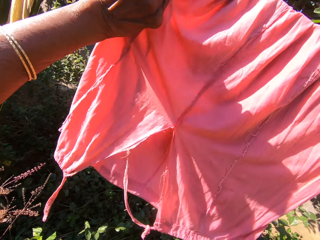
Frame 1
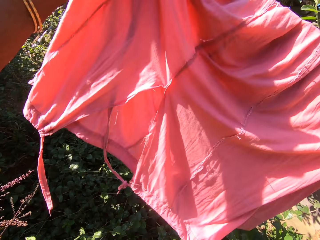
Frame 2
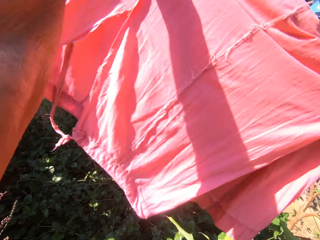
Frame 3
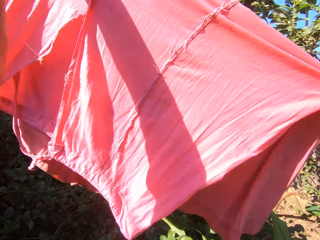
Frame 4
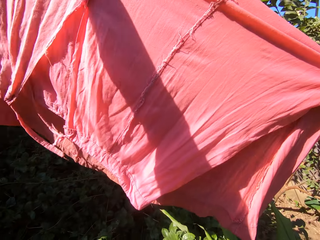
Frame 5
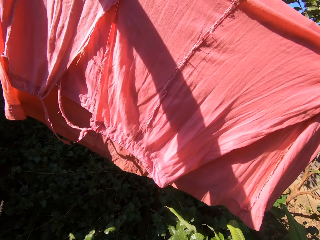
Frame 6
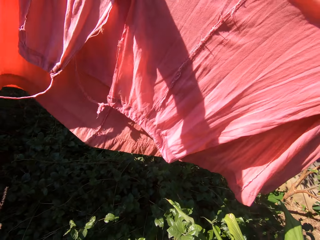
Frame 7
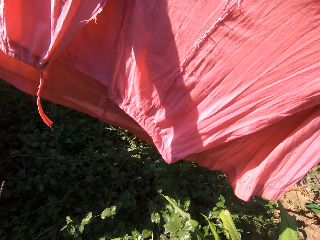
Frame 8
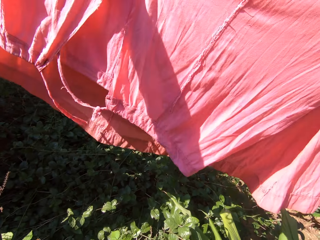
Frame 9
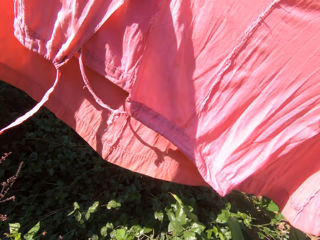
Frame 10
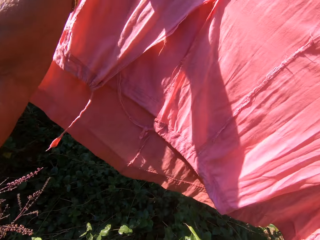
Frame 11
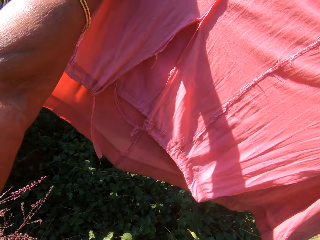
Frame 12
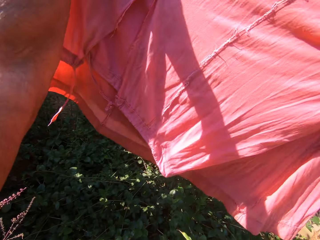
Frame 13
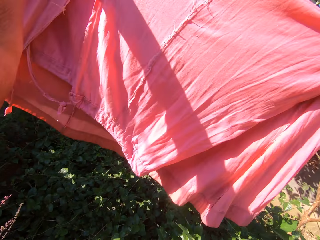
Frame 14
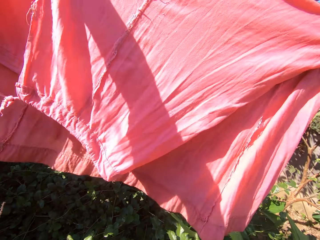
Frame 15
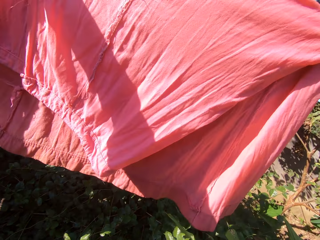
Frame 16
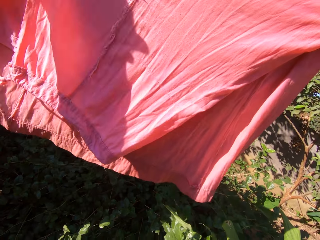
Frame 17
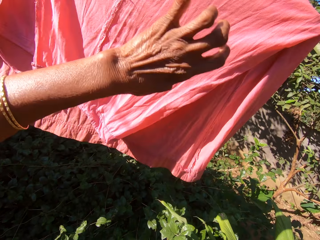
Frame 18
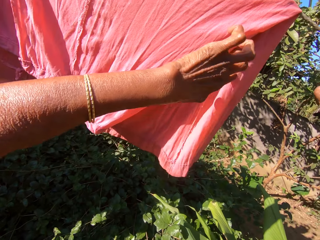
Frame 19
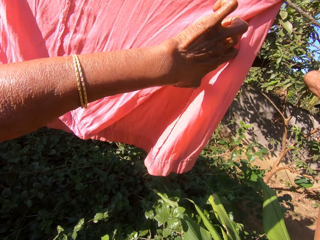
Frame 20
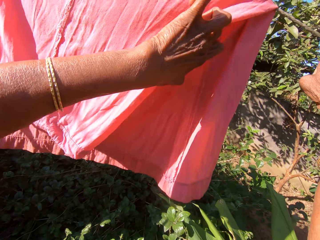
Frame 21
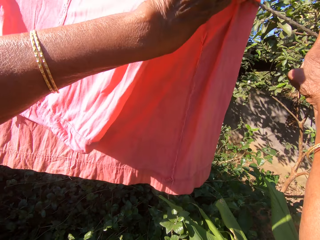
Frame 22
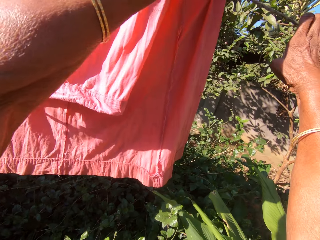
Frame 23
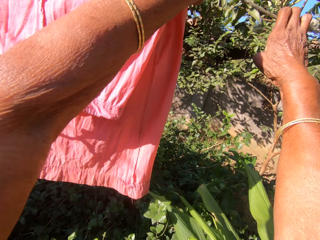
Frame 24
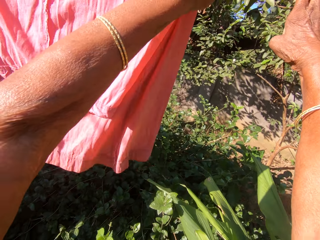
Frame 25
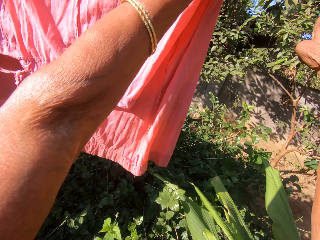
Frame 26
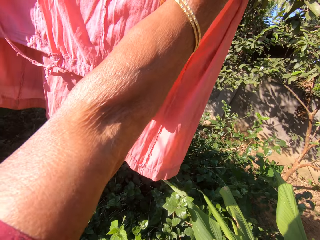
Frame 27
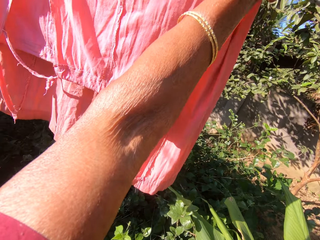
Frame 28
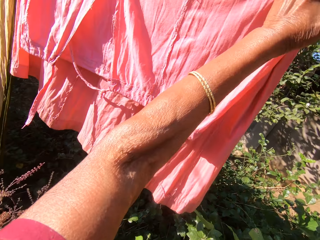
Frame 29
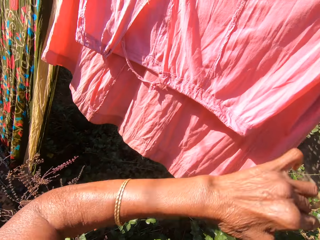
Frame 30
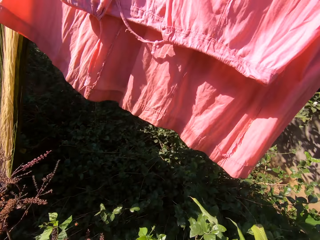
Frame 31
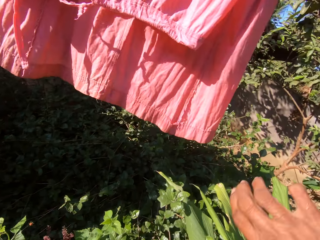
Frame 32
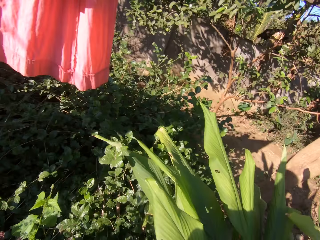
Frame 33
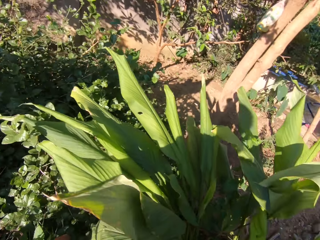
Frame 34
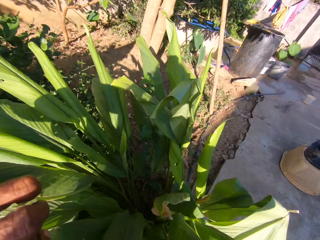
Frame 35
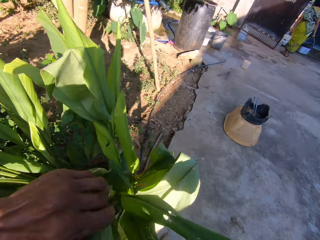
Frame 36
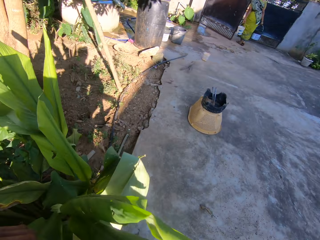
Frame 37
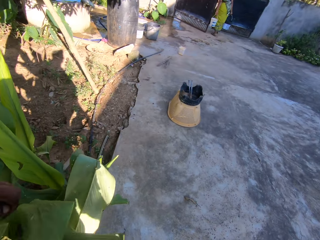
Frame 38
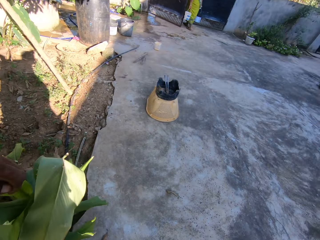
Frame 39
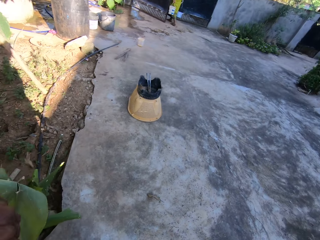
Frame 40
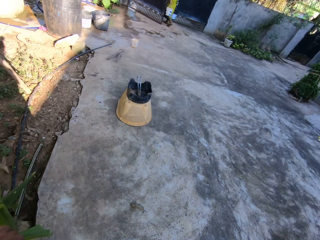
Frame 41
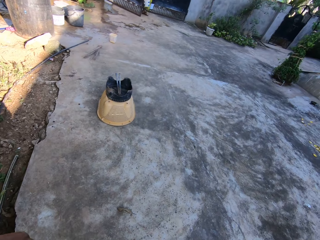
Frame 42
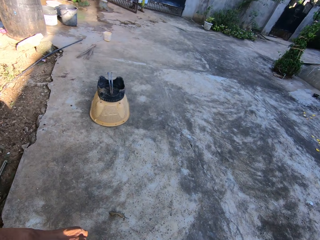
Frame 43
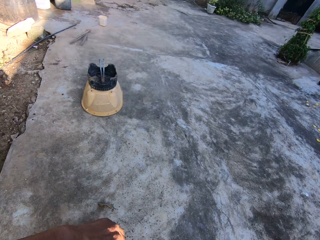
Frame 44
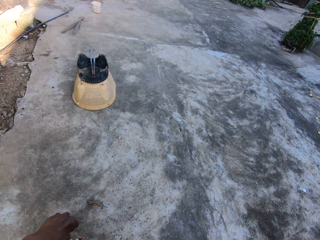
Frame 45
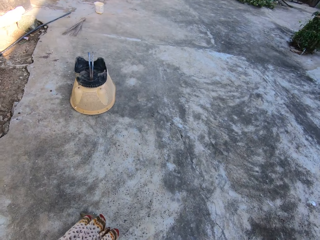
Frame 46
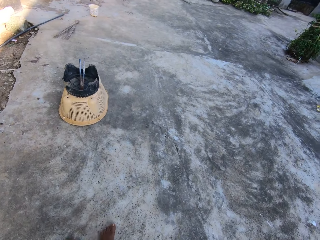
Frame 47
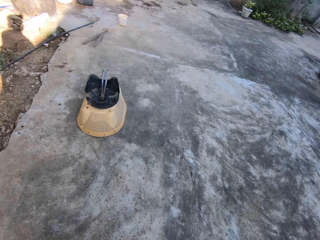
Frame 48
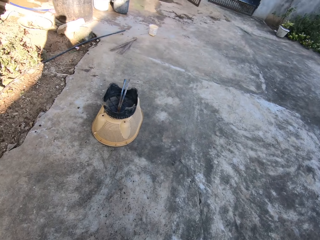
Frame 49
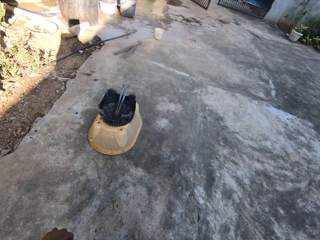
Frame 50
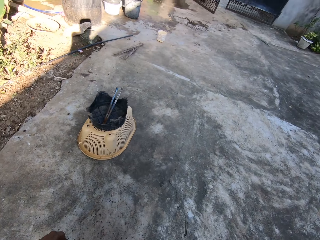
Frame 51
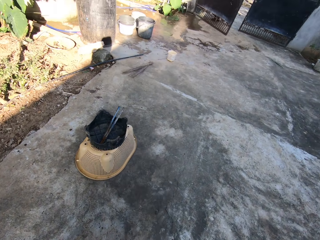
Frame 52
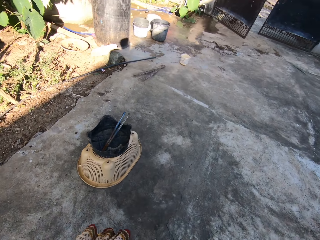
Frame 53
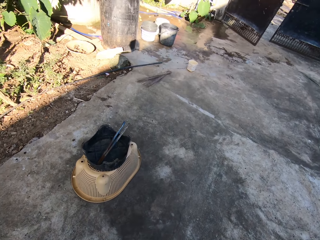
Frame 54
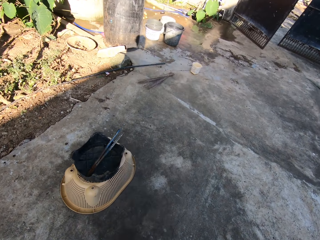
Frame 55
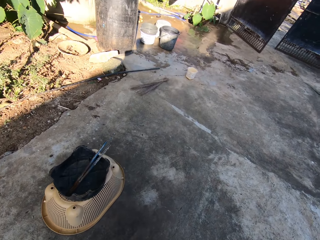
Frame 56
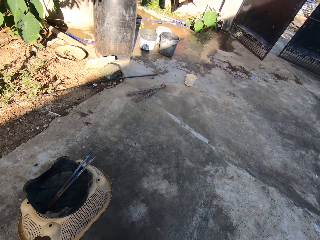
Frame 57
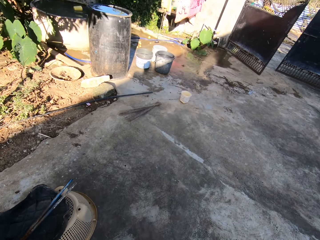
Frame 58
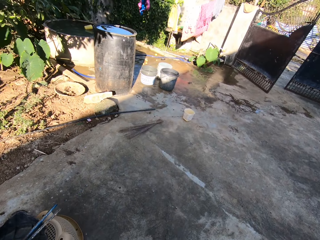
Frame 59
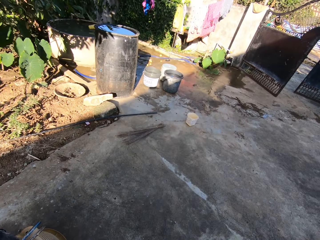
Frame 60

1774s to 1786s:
A person walks out the gate. The camera wearer walks towards a hanging line.

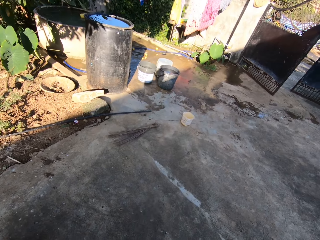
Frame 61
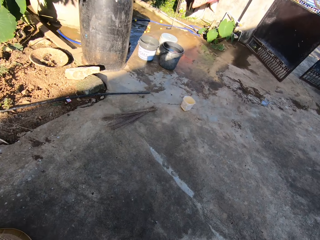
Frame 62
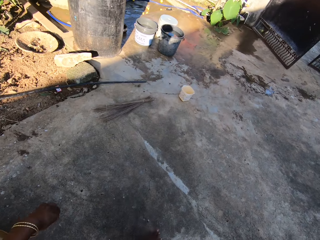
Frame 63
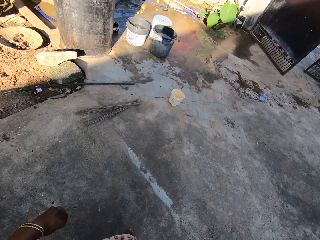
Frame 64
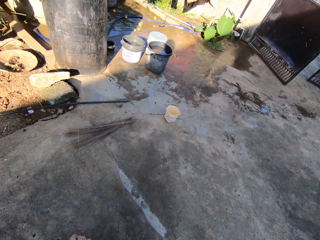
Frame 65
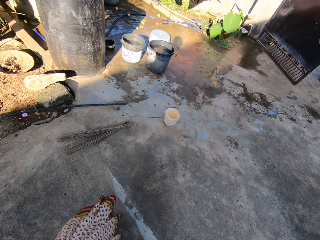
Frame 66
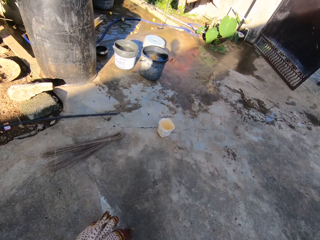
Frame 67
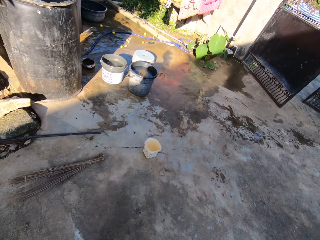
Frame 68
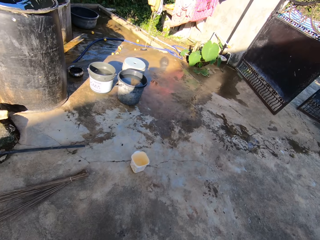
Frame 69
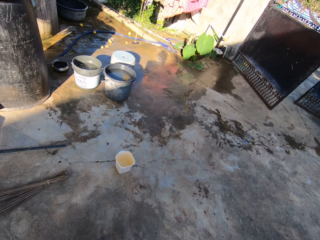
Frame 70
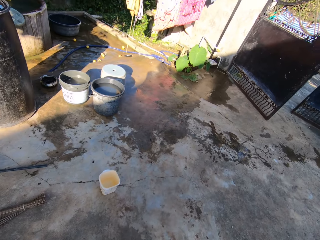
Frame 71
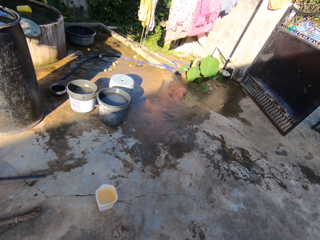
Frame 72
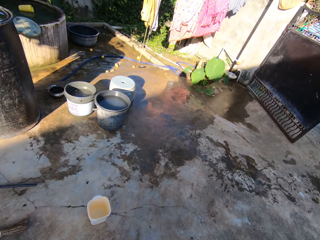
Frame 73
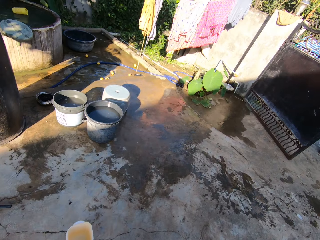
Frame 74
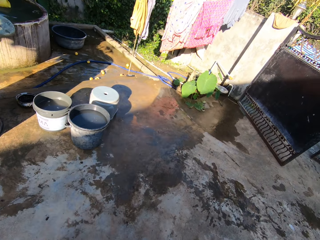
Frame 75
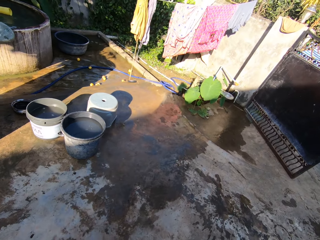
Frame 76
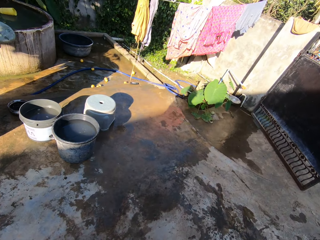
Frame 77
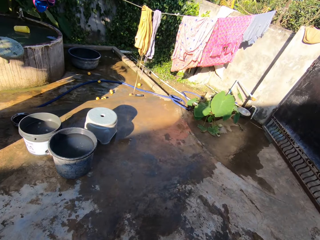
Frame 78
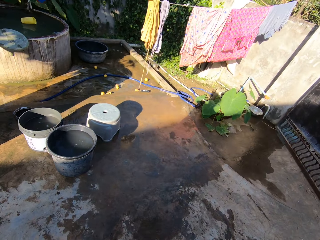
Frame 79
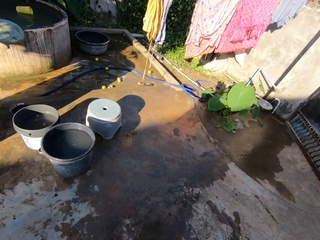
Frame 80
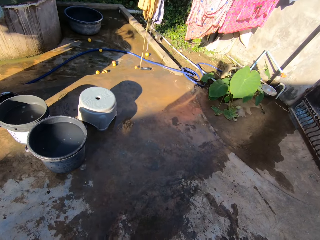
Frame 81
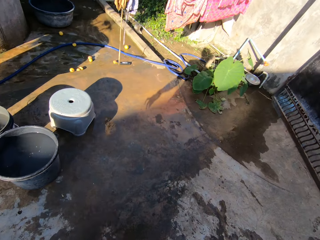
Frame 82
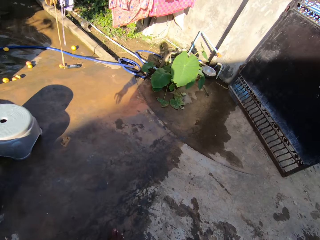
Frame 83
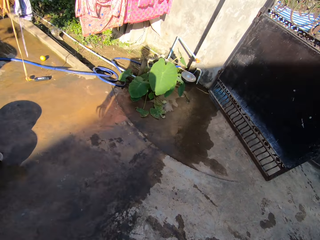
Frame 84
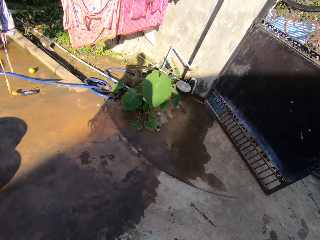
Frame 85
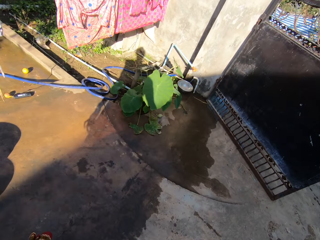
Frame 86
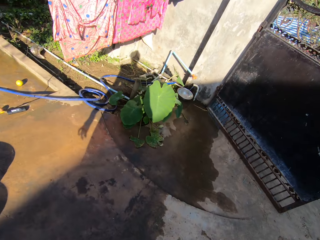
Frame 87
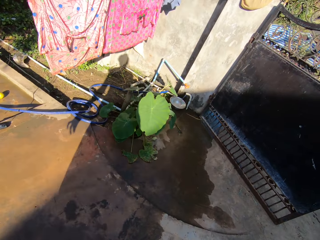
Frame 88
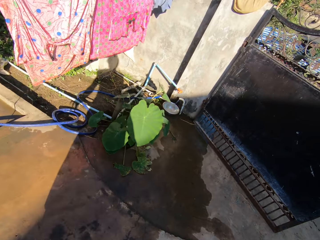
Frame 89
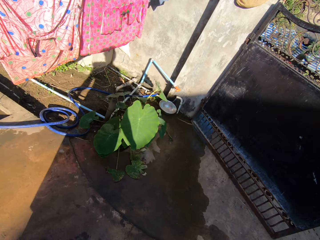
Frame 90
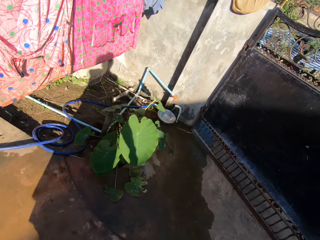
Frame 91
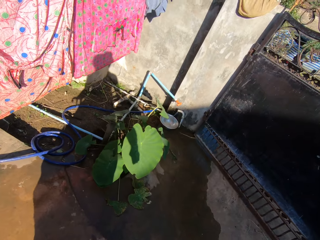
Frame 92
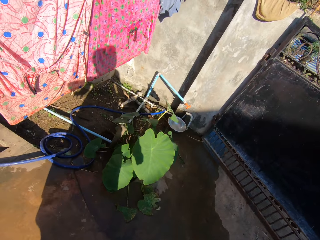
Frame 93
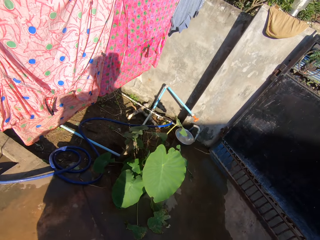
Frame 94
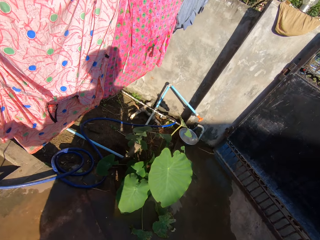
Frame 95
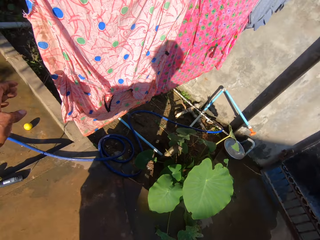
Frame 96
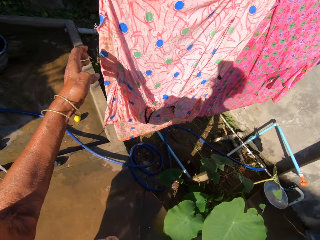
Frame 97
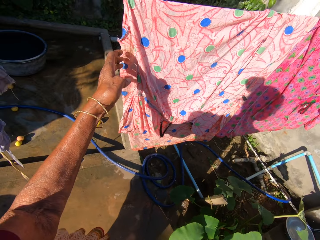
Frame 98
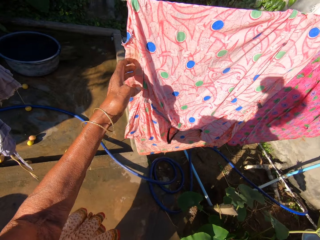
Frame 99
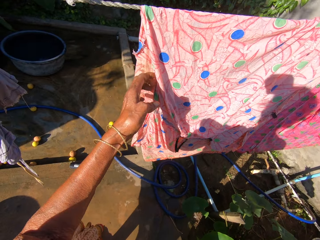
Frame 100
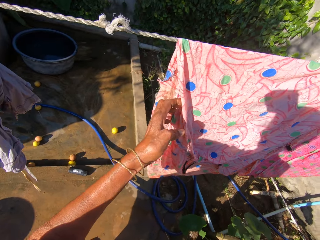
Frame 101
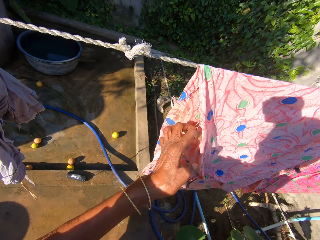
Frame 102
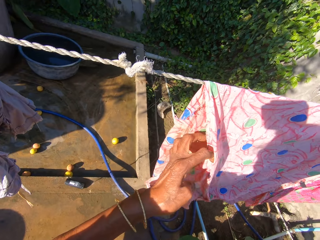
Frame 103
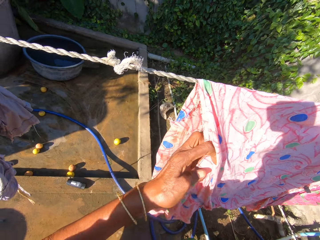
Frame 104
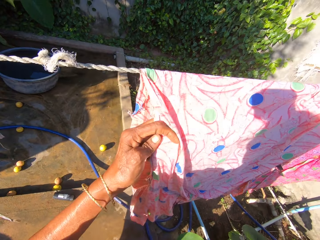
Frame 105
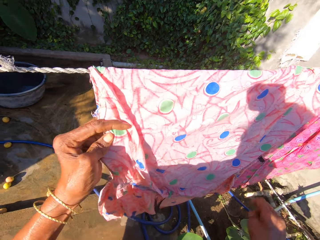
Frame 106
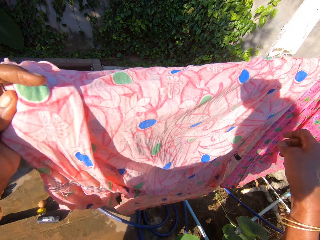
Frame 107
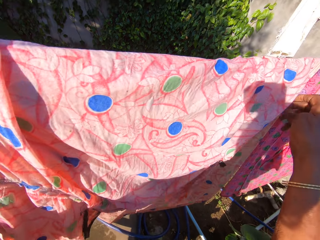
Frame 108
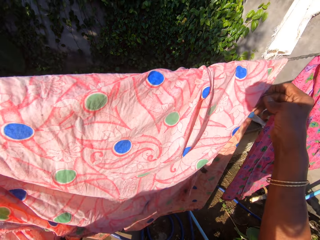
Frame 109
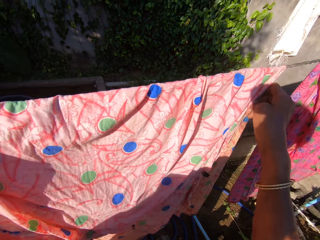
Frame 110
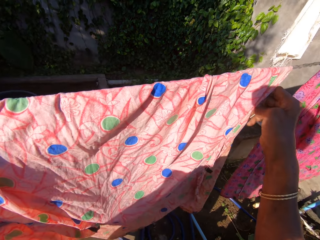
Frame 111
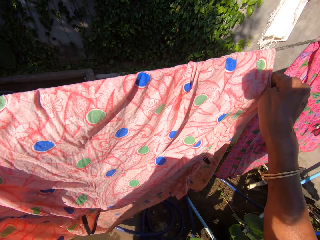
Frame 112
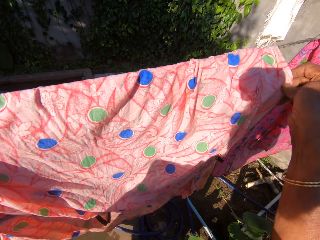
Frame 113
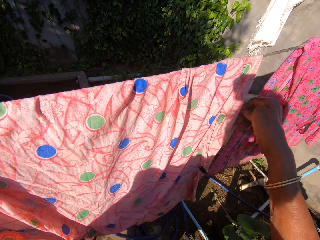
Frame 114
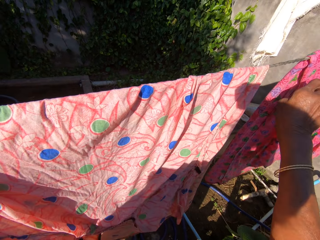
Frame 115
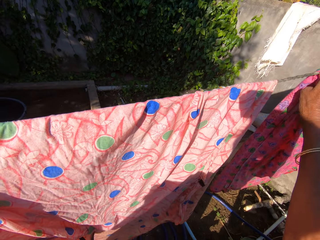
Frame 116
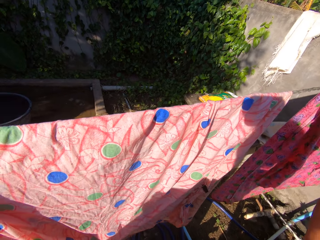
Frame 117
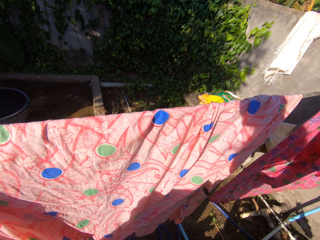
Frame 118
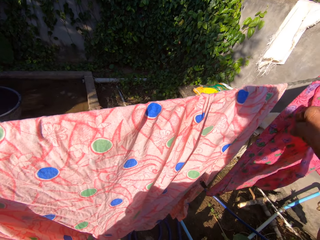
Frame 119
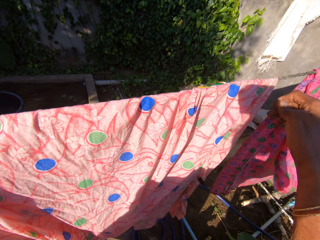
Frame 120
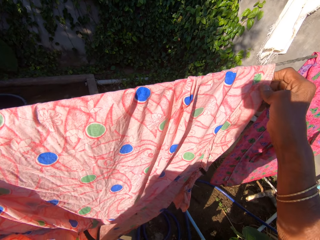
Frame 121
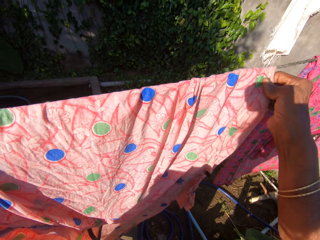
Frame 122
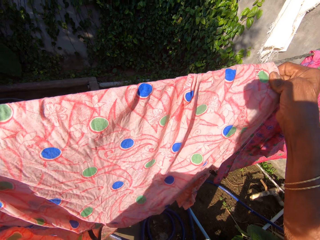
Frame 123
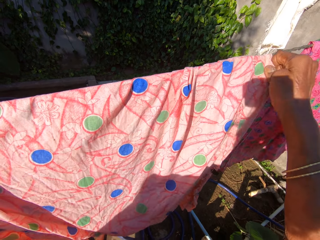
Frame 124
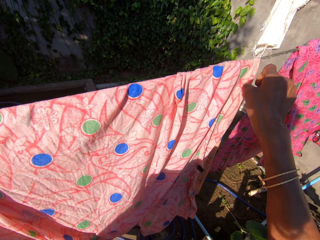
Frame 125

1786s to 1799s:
Another person walks by. The camera wearer adjusts clothes on the hanging line.
